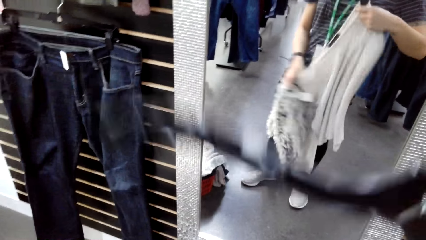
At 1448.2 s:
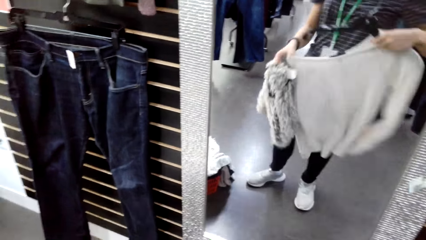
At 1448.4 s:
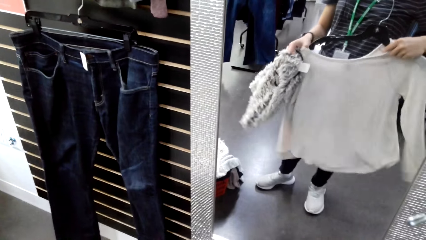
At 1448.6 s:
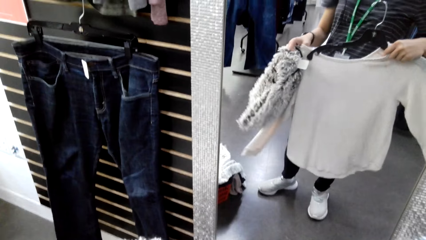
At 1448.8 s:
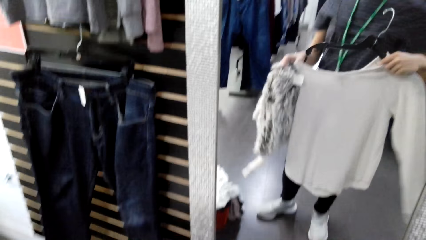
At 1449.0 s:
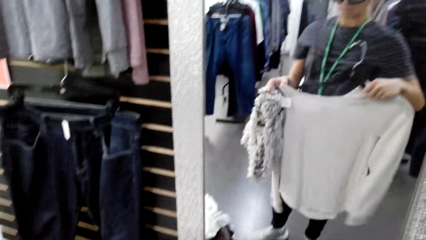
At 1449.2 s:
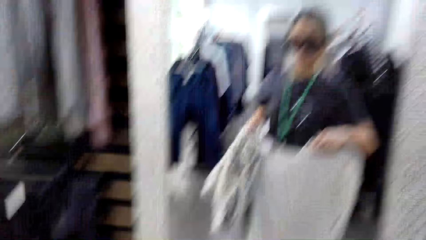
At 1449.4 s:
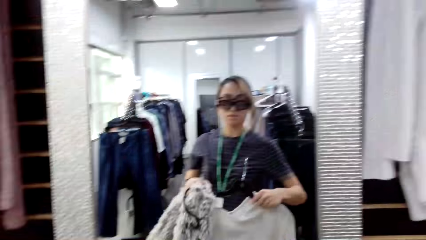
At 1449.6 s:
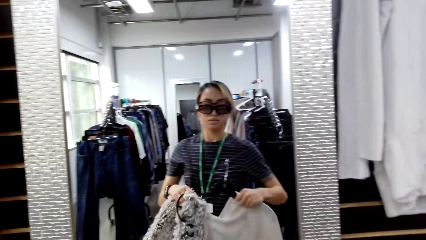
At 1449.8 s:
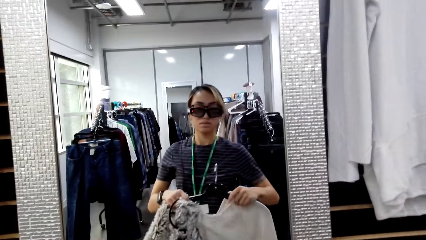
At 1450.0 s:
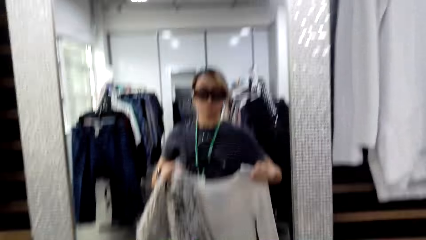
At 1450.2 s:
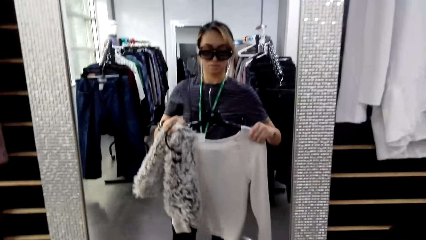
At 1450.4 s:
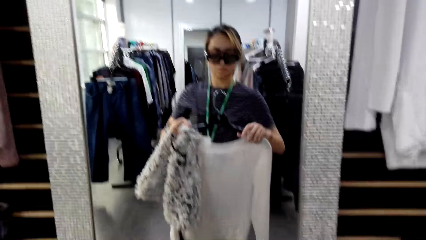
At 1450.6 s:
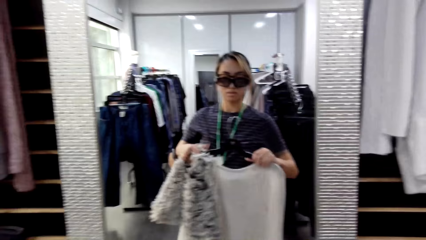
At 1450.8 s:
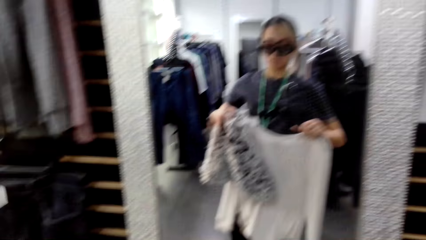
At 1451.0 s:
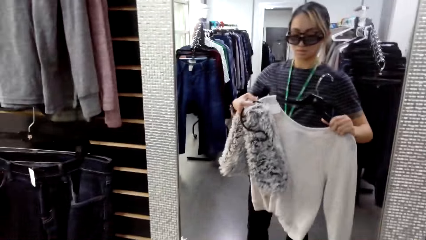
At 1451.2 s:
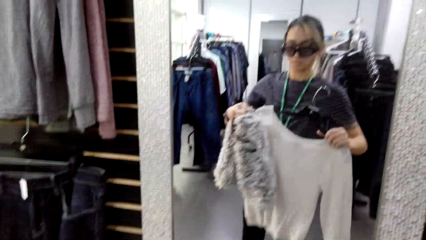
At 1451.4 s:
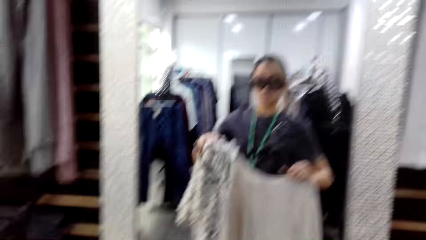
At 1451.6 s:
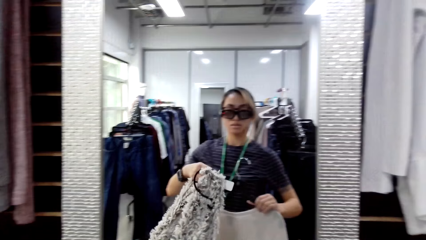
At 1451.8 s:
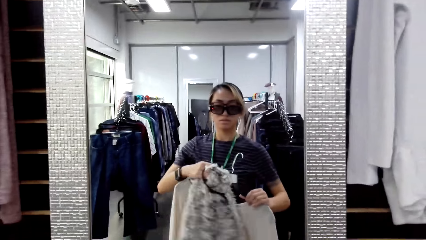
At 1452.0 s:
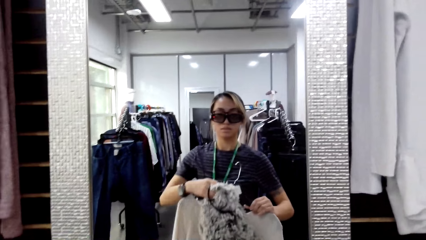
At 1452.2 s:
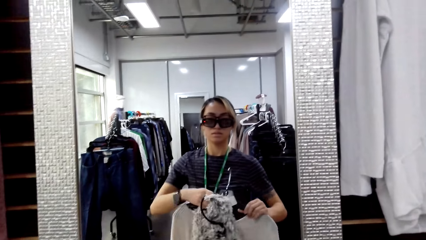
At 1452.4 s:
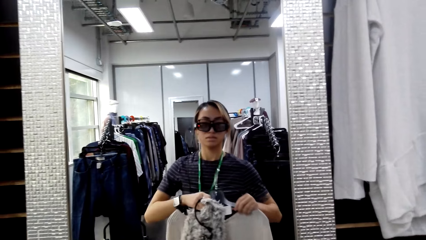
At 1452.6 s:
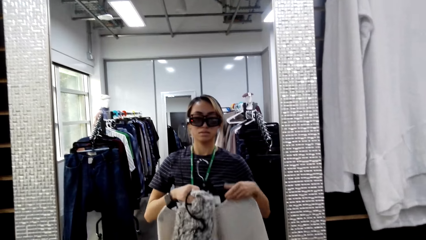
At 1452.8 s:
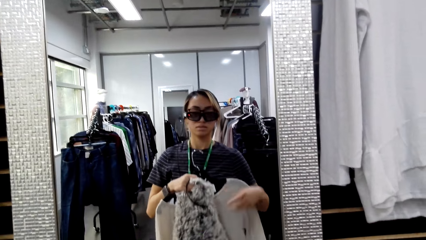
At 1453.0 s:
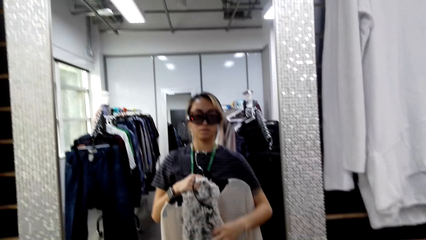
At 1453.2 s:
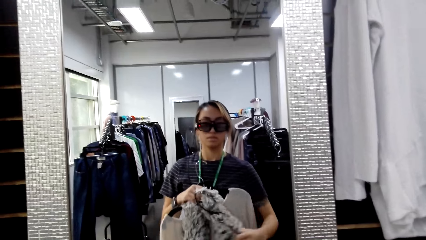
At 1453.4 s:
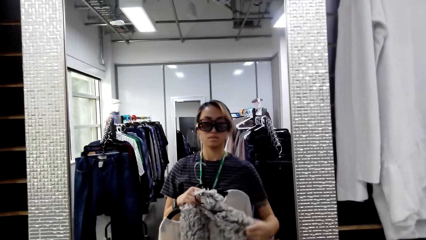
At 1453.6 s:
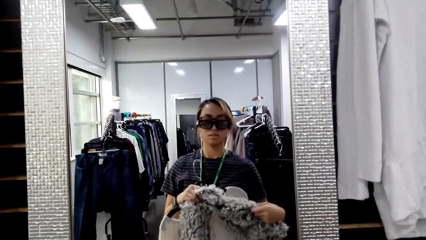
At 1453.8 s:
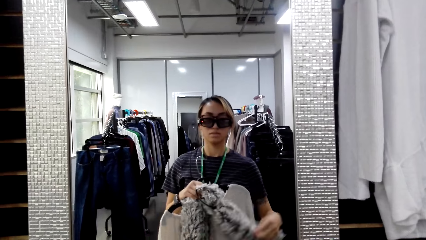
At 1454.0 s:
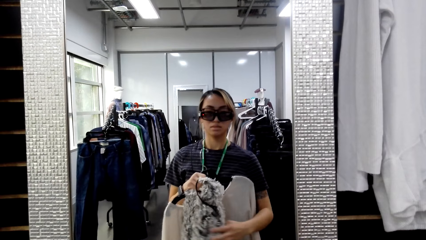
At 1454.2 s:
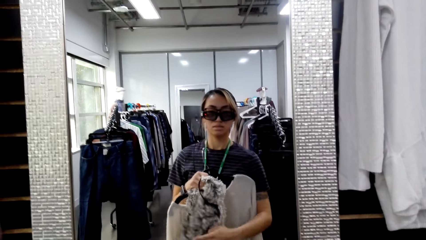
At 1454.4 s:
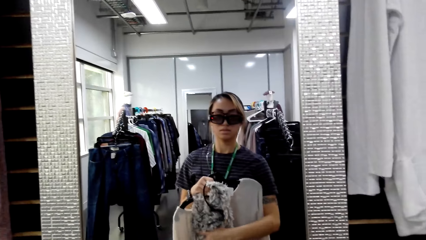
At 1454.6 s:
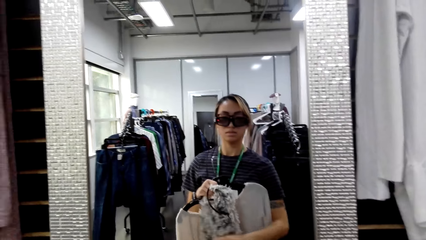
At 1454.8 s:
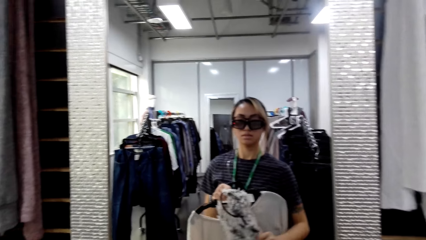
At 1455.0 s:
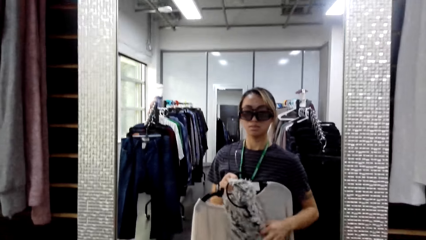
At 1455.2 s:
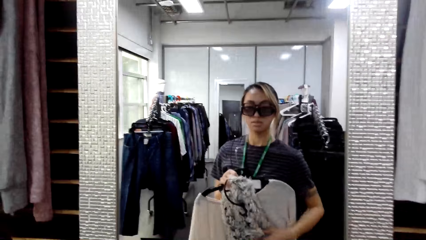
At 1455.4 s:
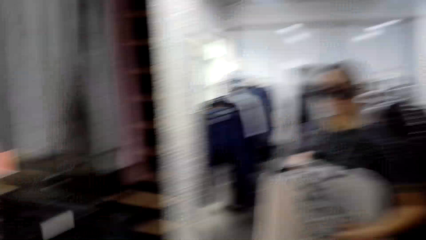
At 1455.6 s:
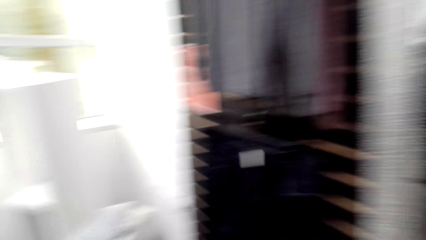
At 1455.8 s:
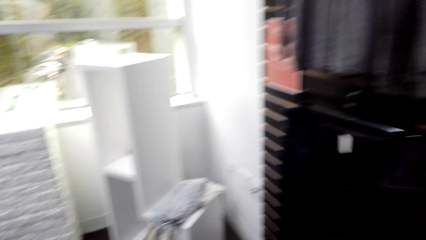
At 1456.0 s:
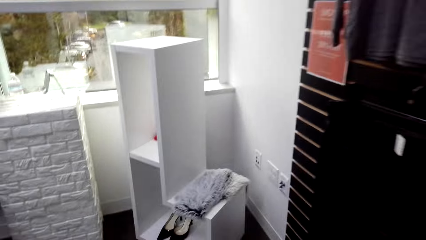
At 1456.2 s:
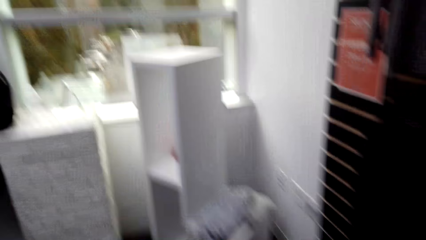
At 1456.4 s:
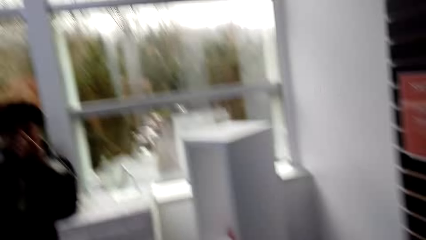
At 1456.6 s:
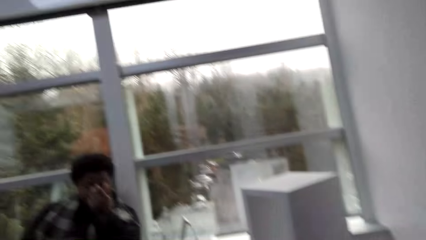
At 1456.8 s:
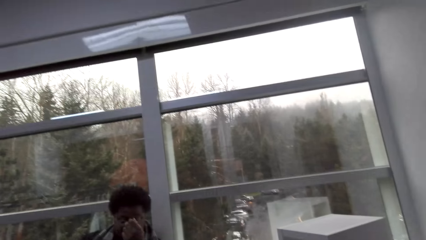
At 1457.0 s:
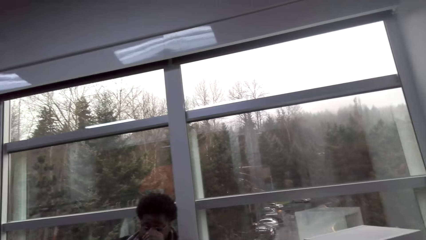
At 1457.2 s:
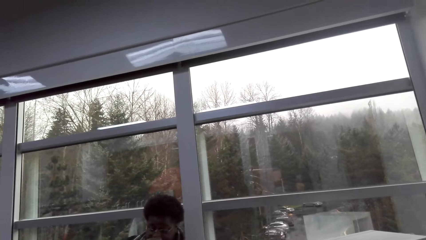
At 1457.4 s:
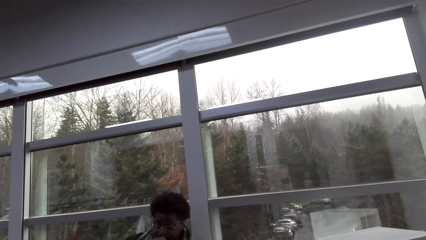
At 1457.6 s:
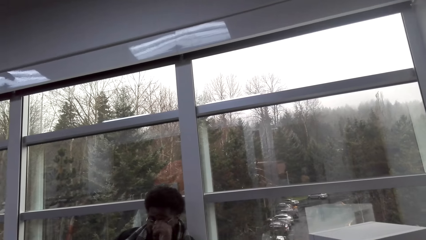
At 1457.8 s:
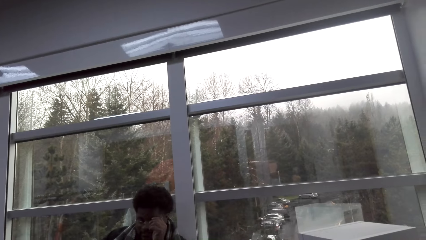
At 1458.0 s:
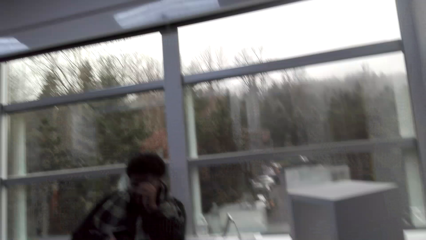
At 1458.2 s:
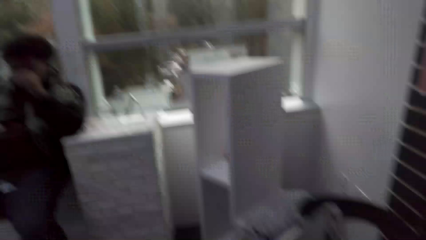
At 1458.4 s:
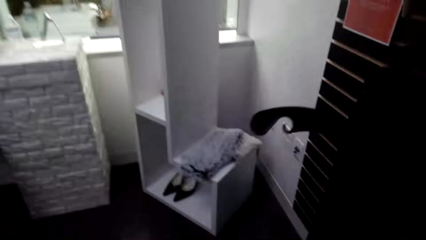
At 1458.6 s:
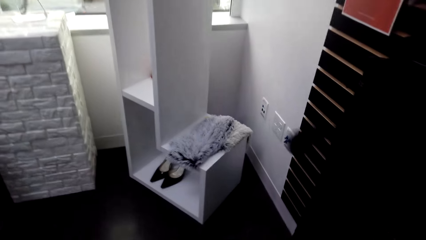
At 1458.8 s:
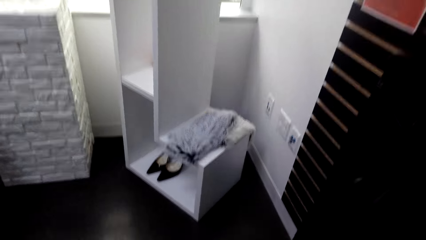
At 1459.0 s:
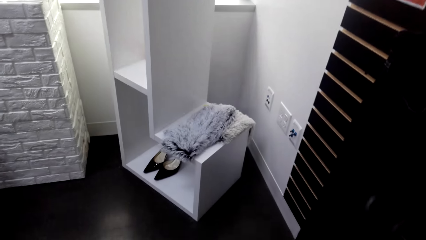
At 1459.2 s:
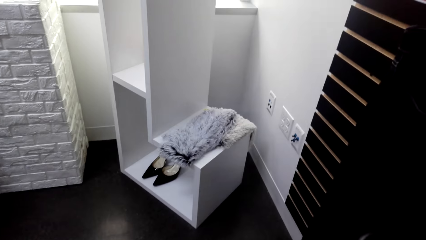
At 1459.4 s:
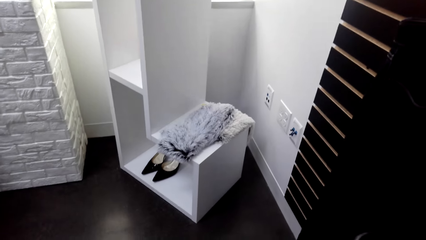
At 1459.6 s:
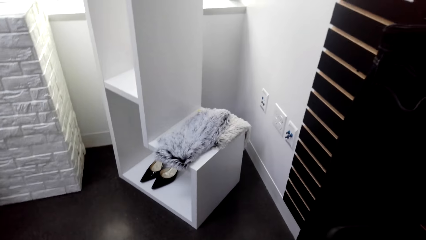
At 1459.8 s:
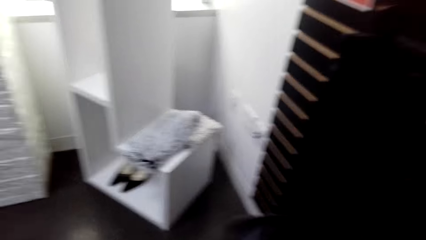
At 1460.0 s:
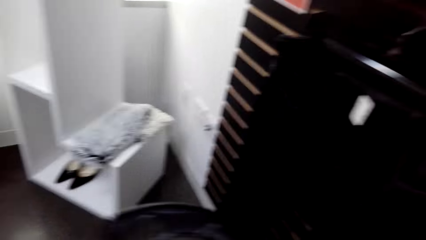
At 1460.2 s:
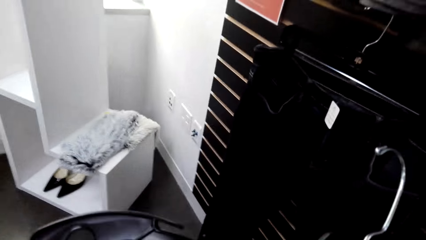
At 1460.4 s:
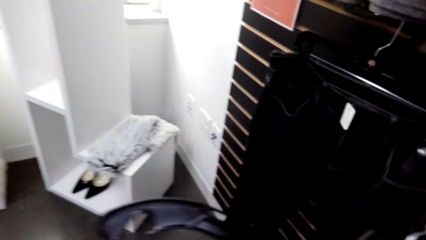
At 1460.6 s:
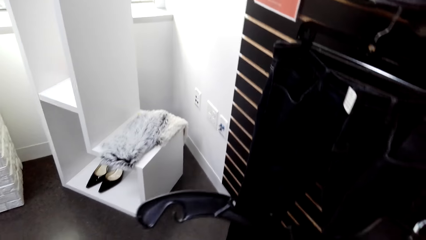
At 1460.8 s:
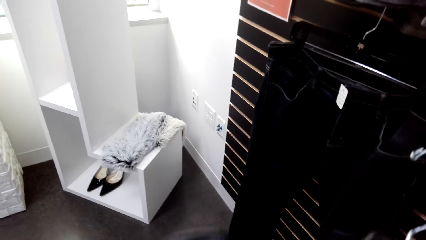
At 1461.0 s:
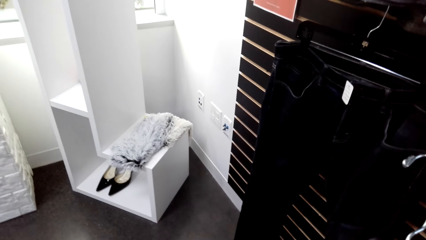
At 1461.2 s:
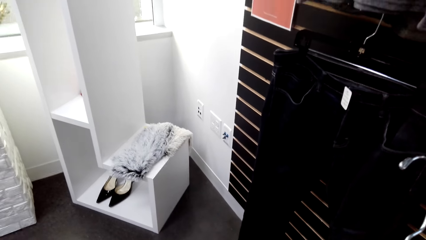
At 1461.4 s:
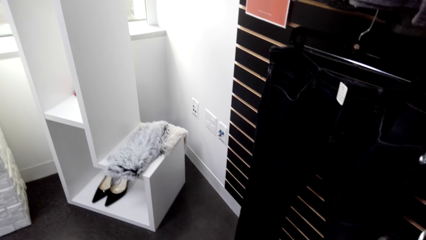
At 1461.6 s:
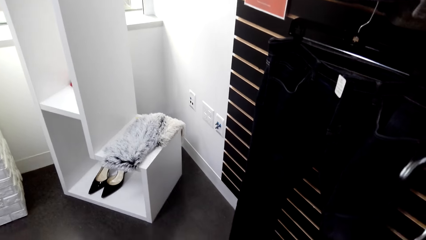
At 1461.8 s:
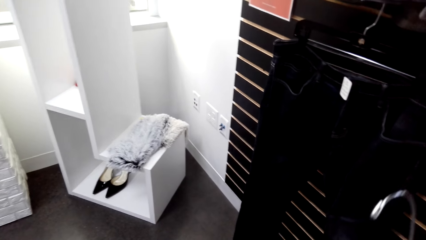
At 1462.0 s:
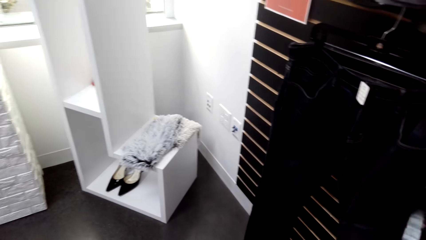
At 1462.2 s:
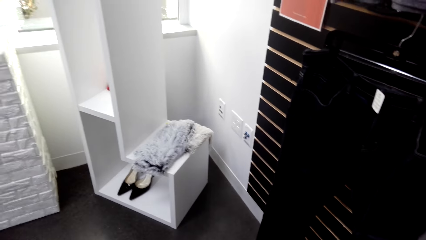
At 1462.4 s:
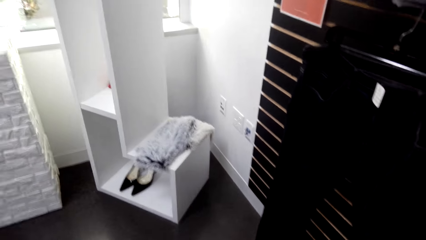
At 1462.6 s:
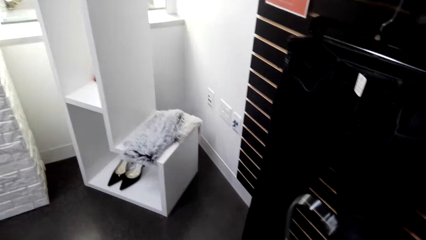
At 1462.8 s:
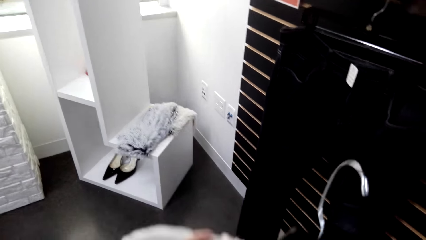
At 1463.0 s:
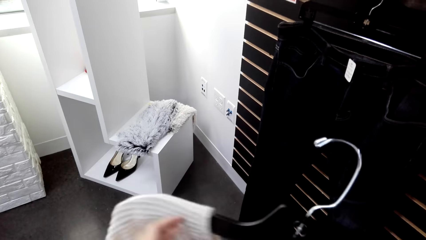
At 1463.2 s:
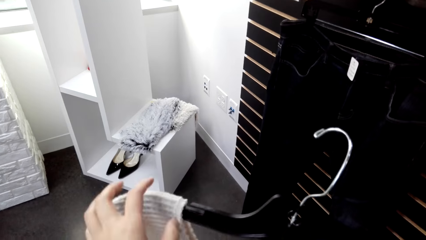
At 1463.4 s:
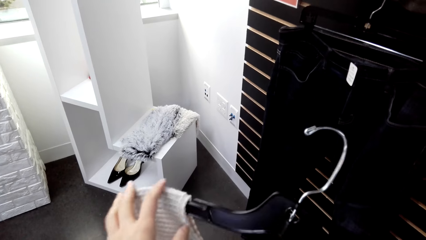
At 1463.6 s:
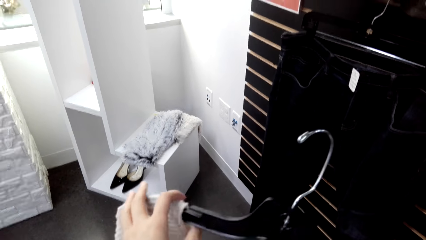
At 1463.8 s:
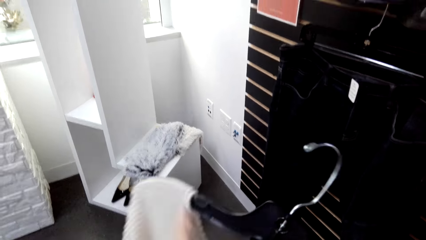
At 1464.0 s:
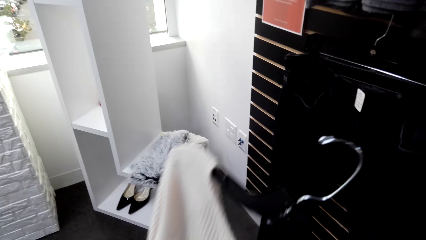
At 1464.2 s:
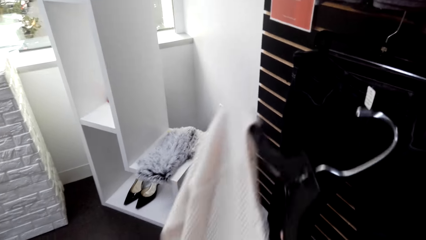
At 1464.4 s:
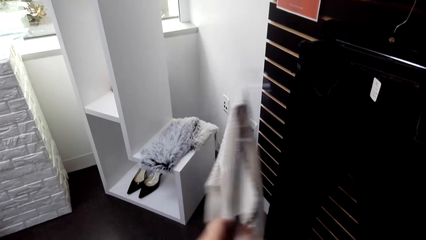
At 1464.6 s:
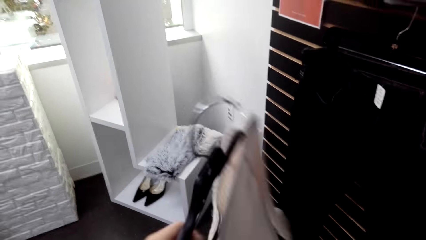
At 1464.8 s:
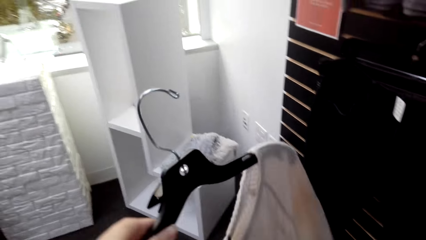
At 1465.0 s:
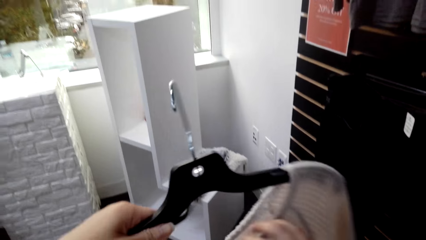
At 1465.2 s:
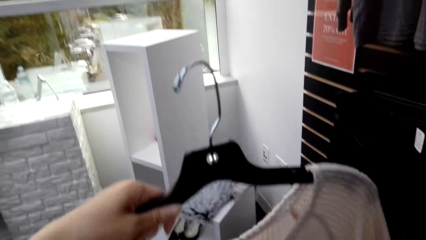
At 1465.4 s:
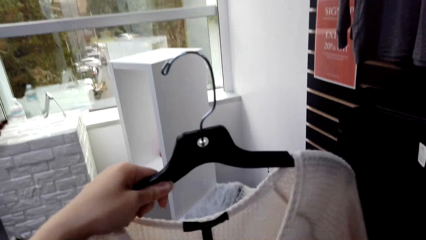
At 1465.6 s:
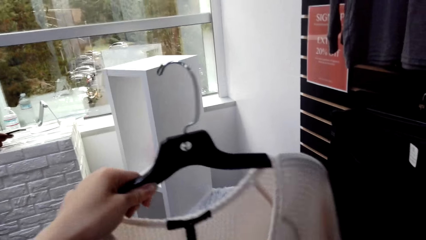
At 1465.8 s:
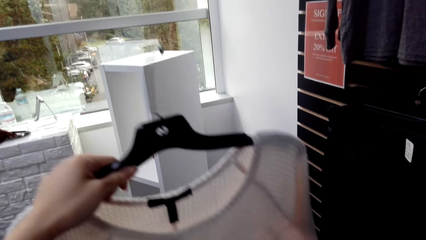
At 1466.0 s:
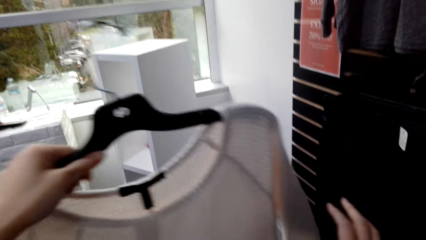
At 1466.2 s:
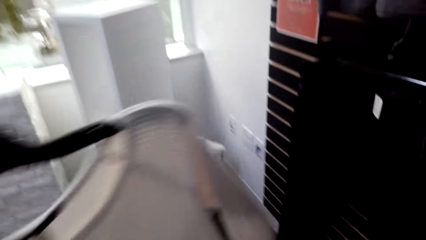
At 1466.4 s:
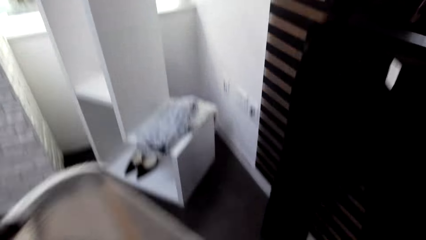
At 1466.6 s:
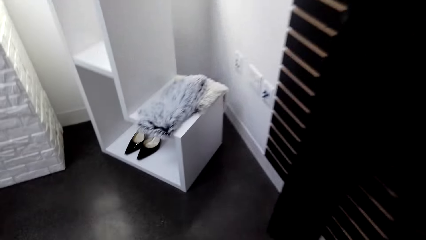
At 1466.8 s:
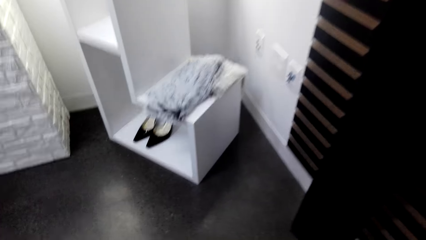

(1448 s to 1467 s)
The camera wearer puts the sweater top on the hanger. They match the sweater with the scarf. They hold the sweater top and scarf together. A man converses with the camera wearer. The camera wearer converses with the man. The man converses with the camera wearer.
